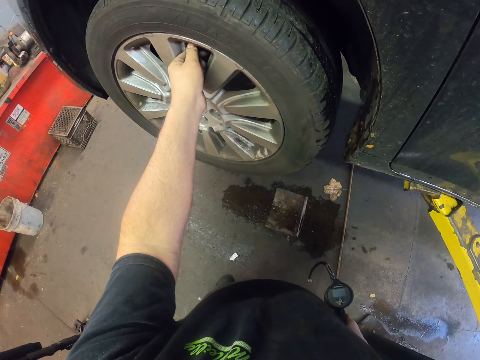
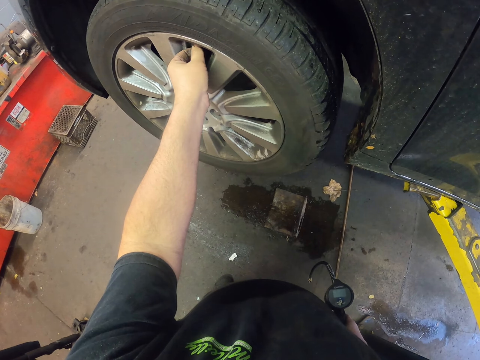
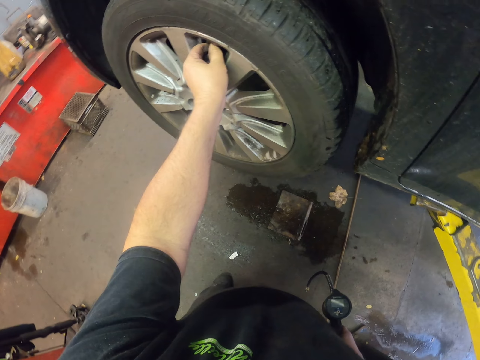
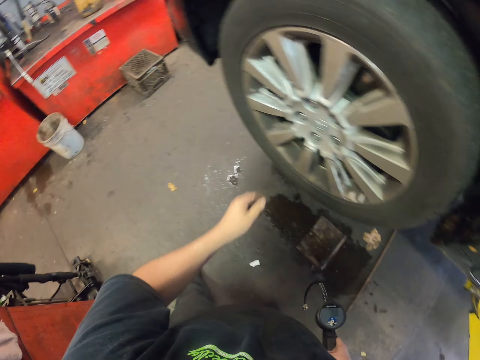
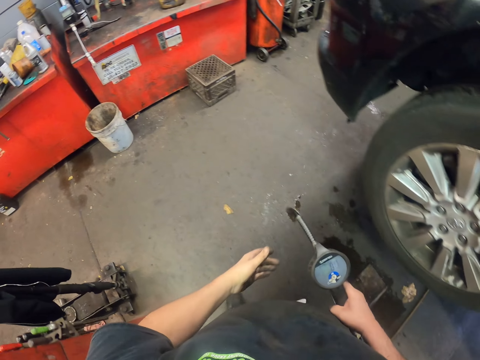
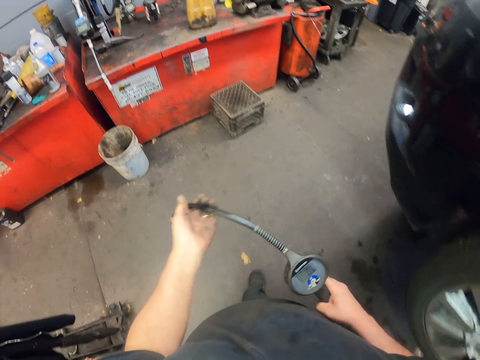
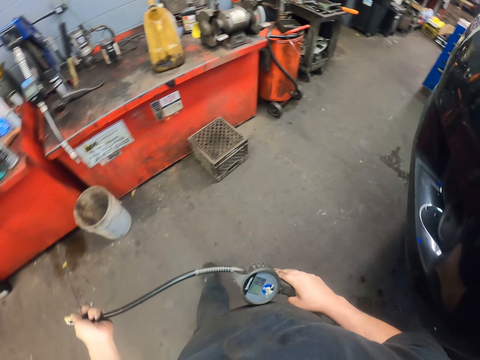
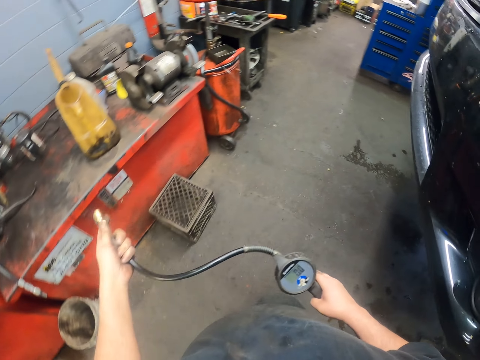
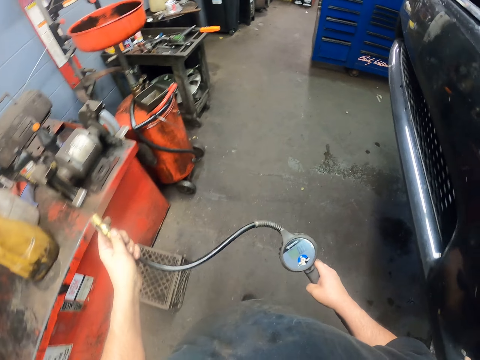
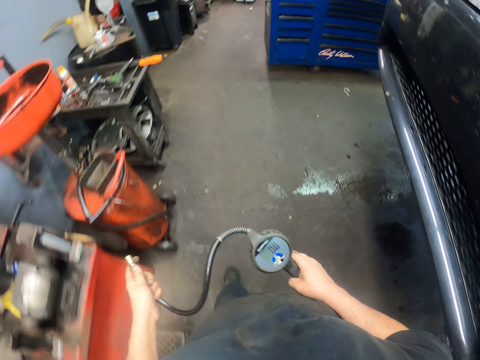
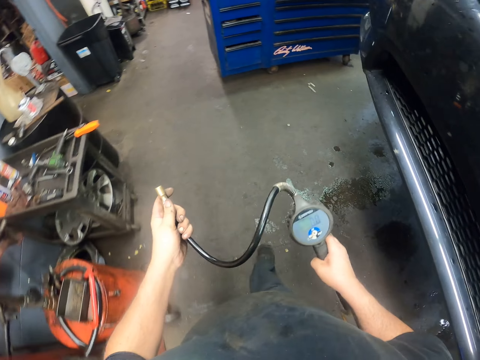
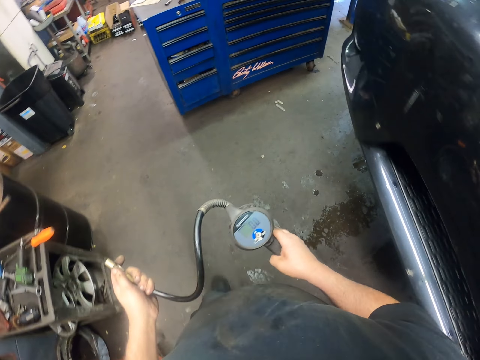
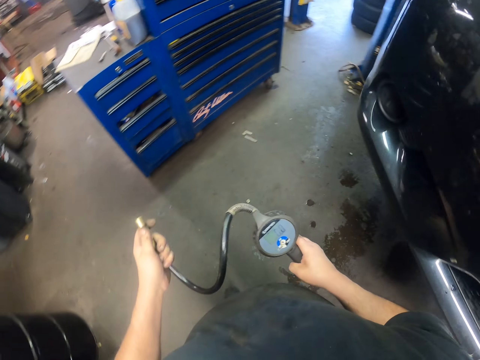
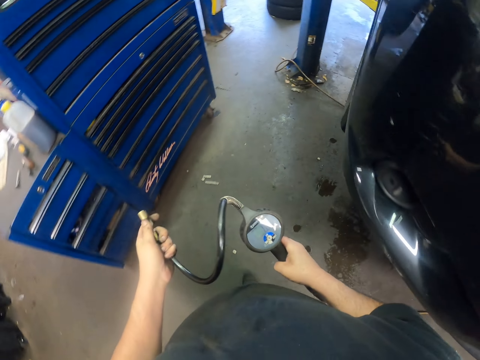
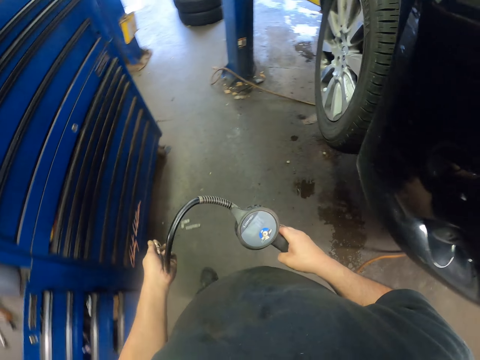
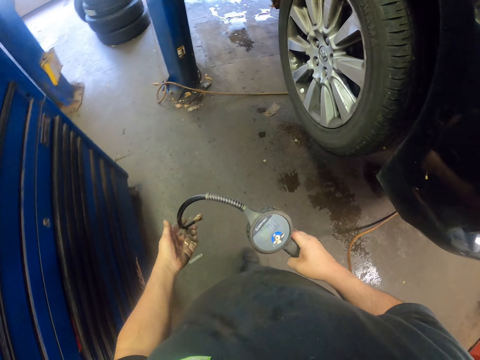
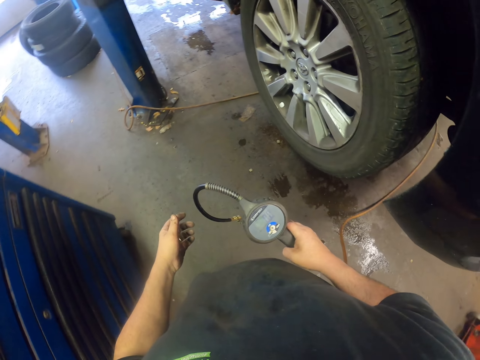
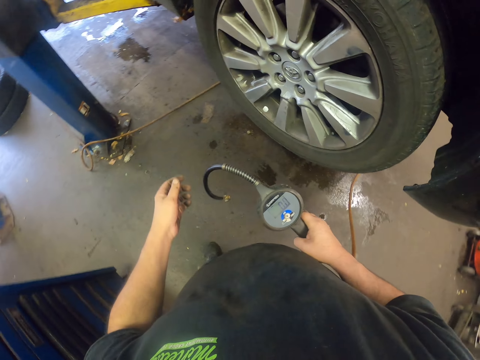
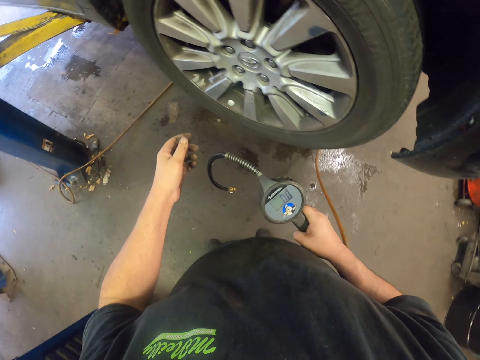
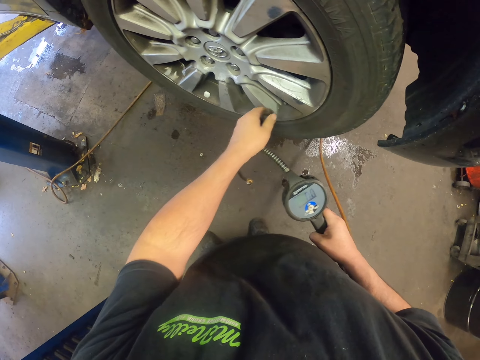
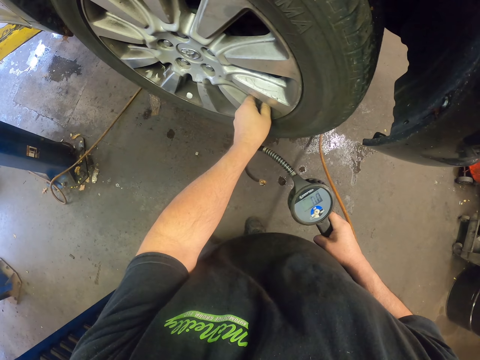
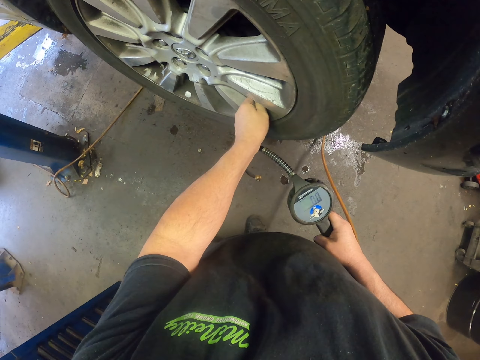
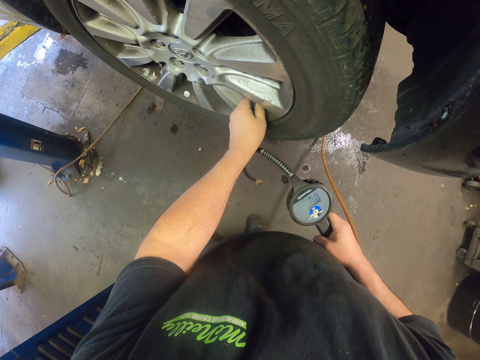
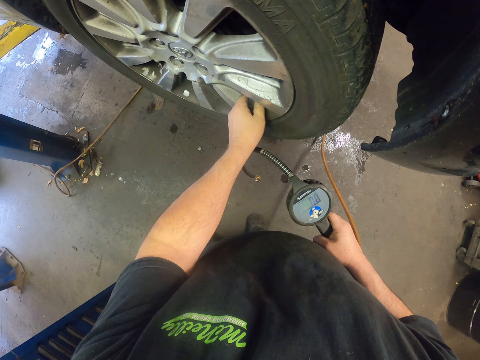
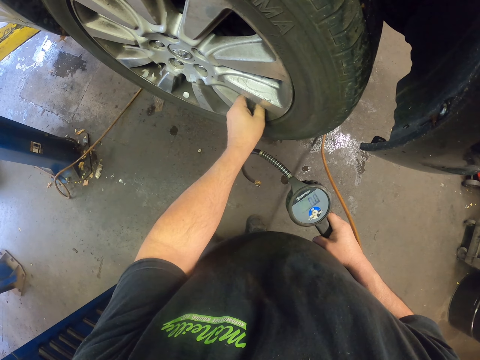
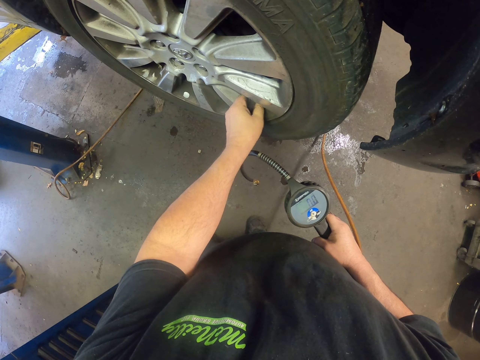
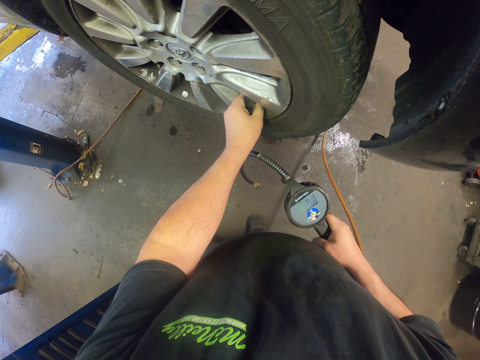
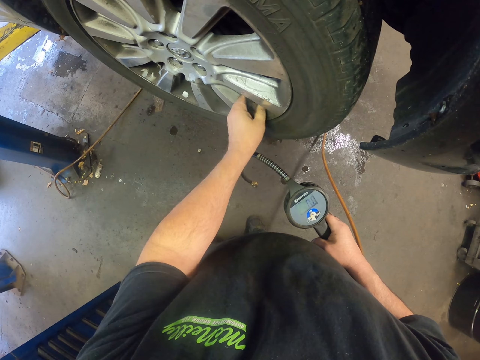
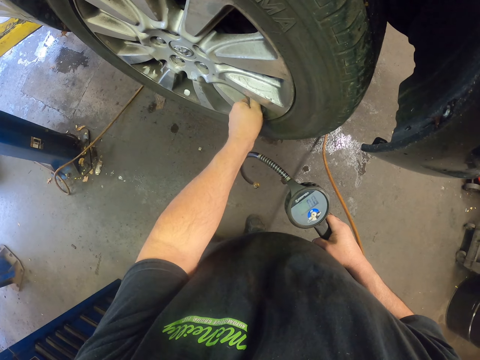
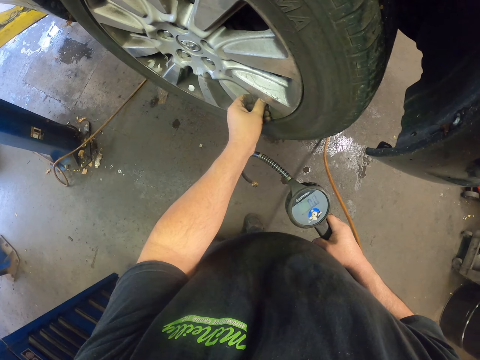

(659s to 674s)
The camera wearer holds the tire inflator. They walk around the car. They open the tube valve.

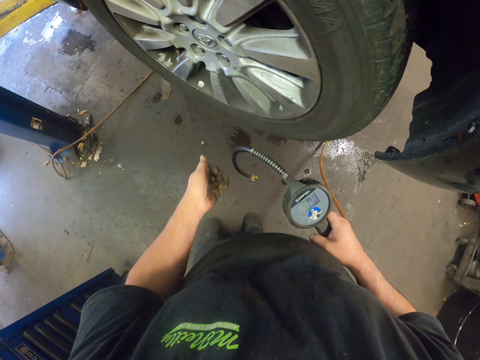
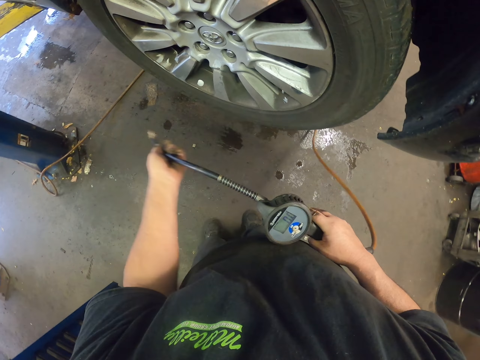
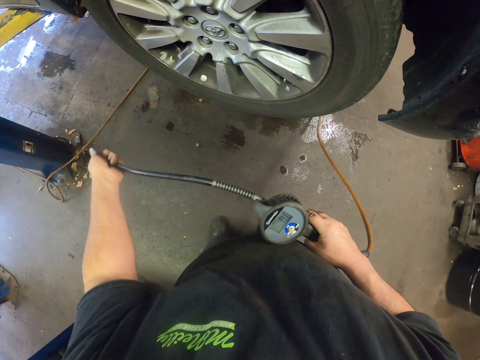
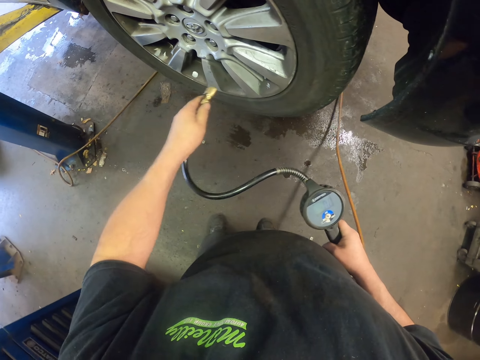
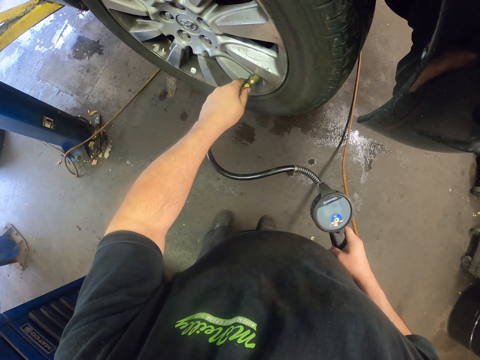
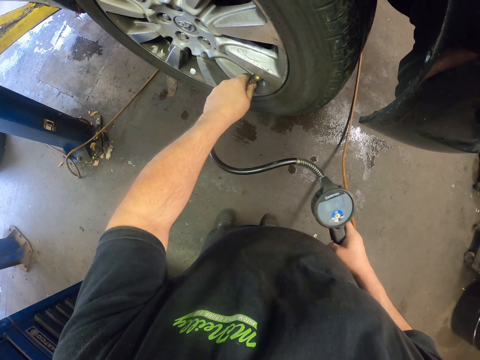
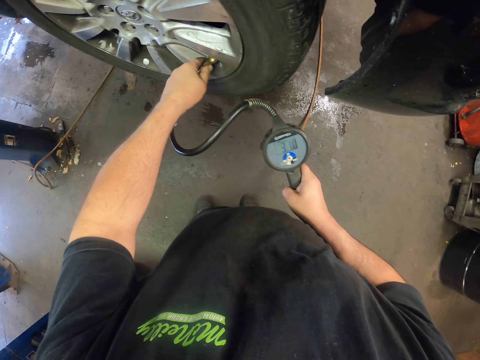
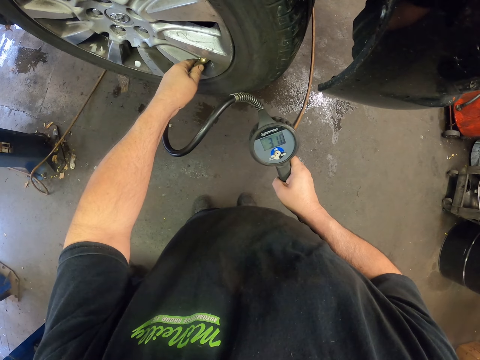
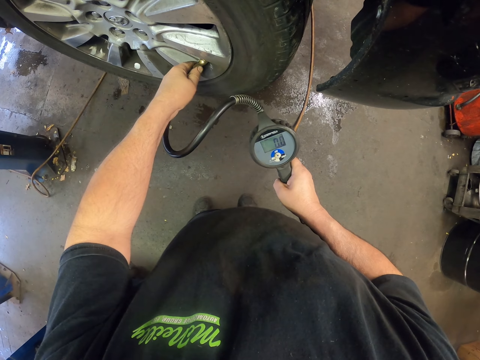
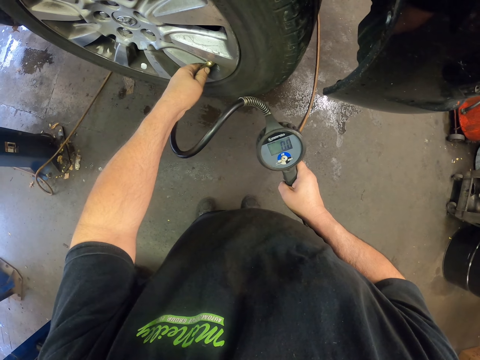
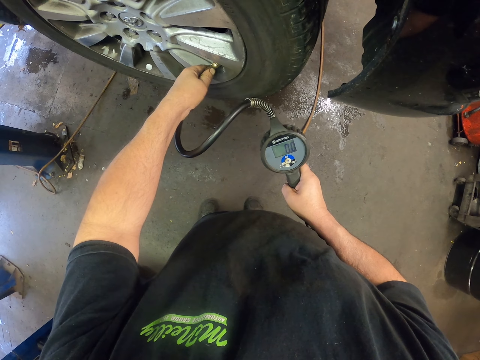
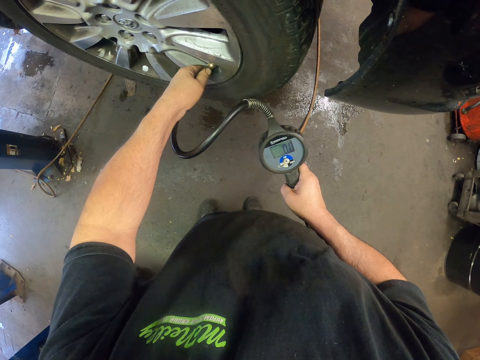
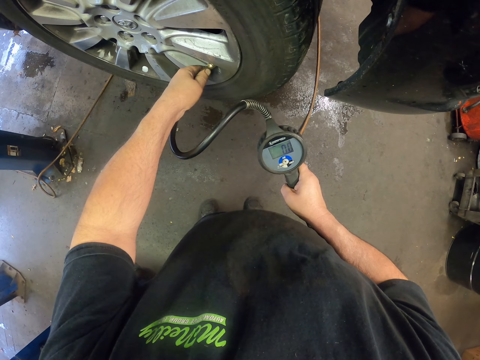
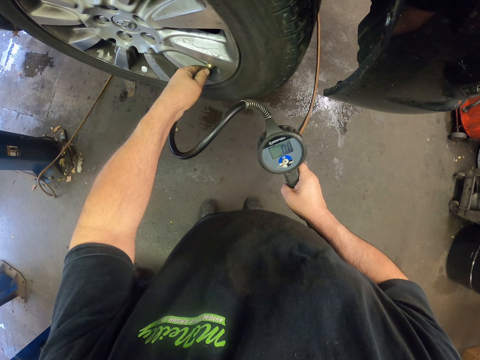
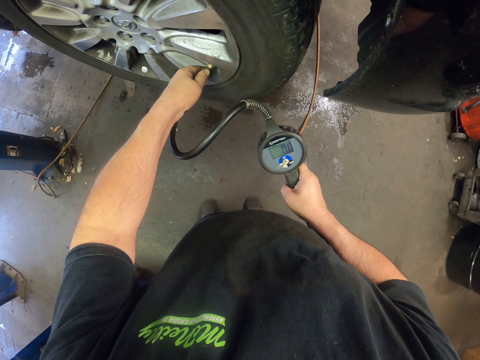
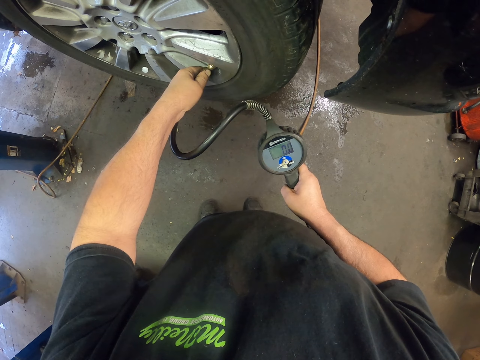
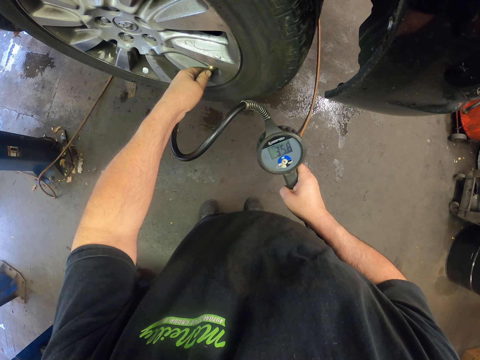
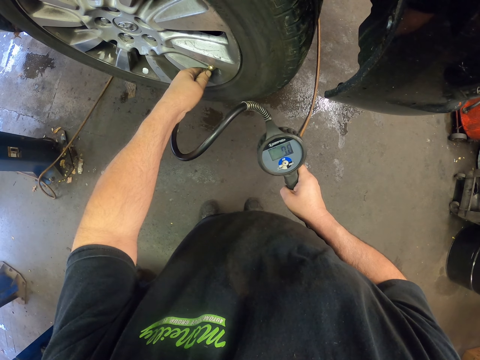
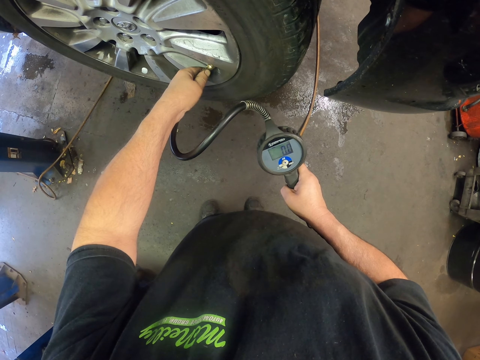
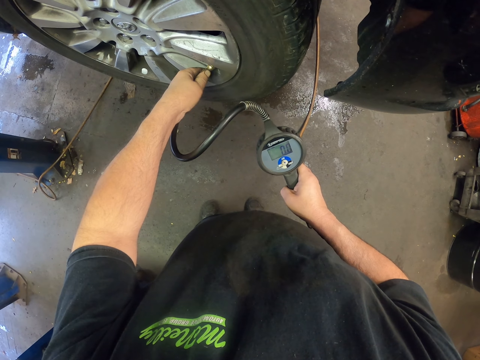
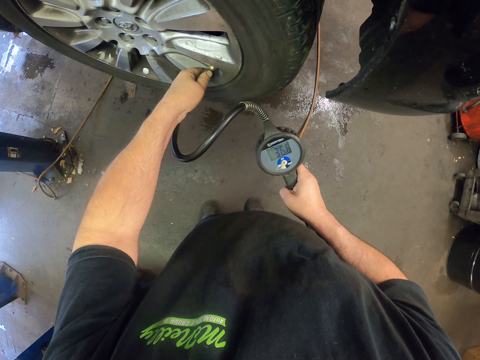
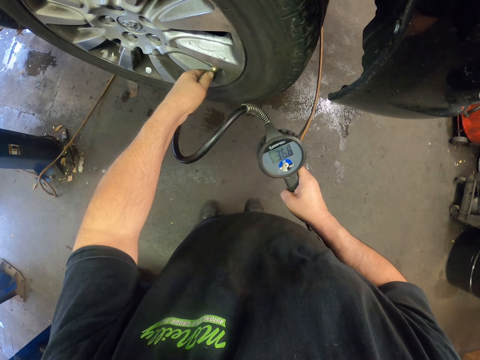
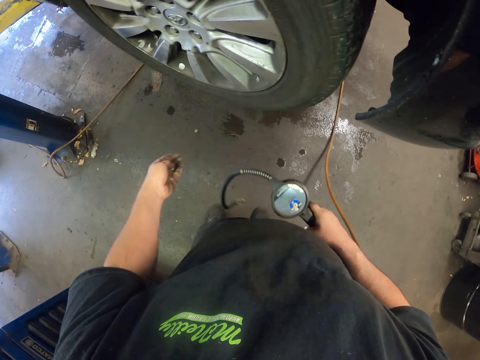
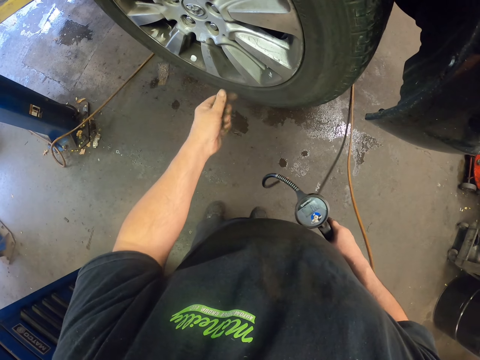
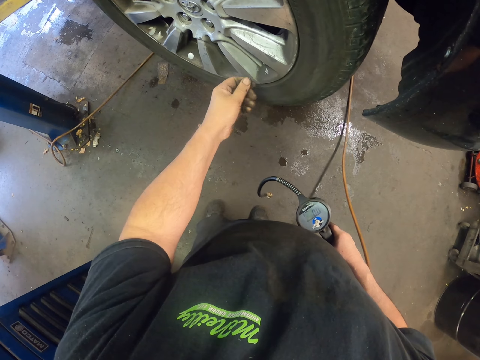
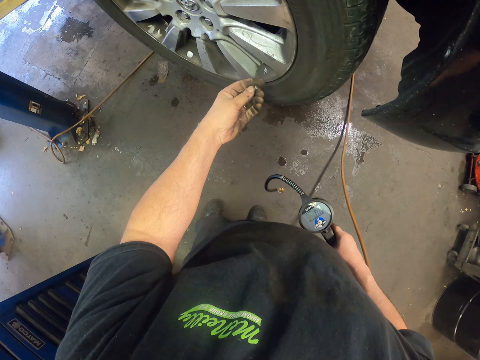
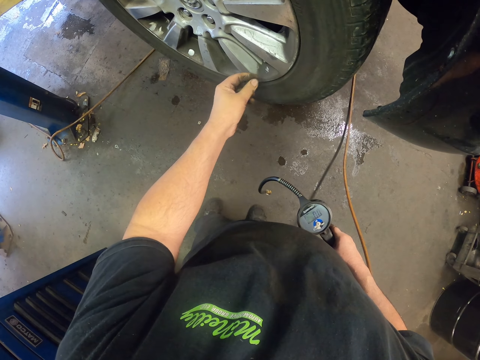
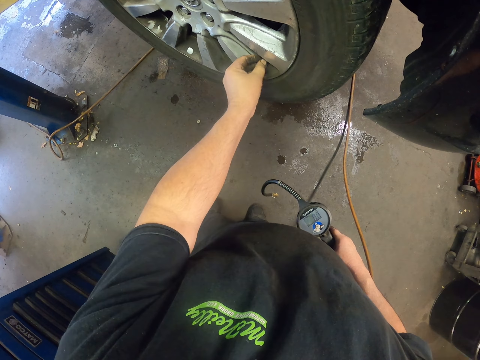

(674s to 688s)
The camera wearer places the inflator into the tube valve. They inflate pressure in the tire. They read pressure on the tire inflator screen. They close the tube valve.
